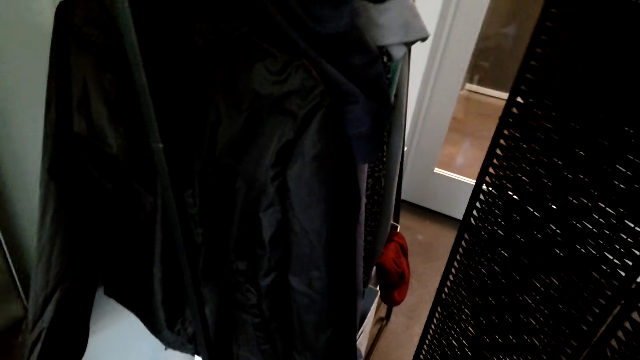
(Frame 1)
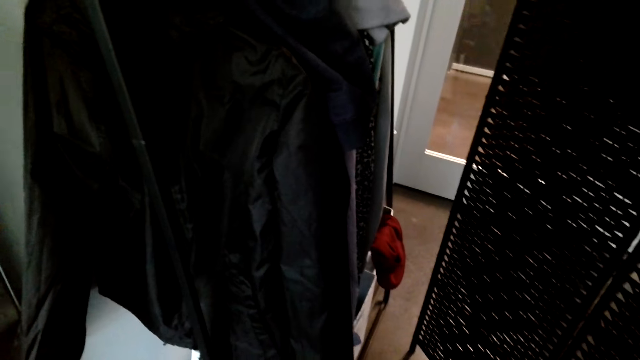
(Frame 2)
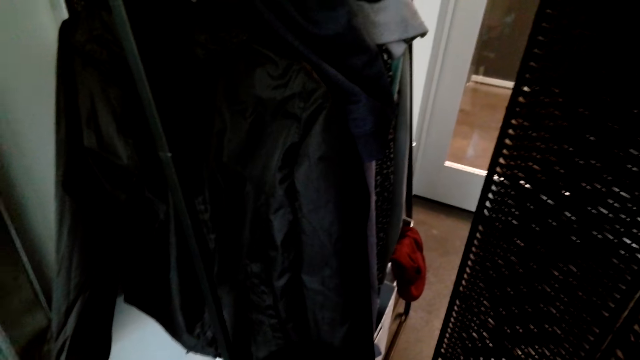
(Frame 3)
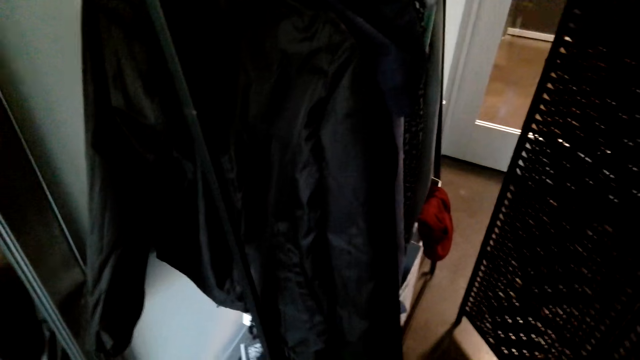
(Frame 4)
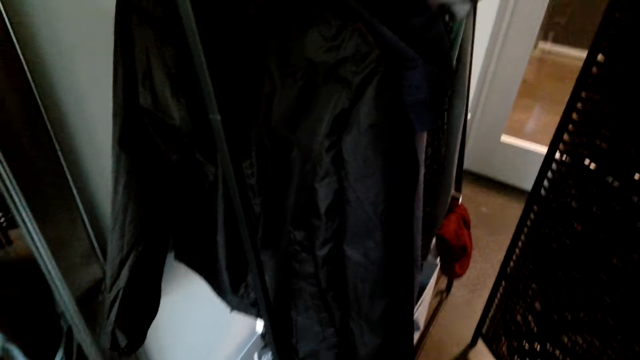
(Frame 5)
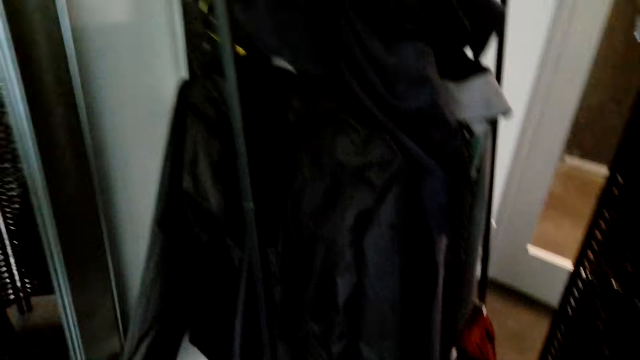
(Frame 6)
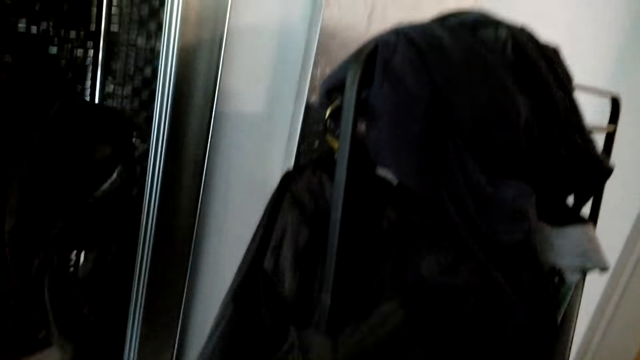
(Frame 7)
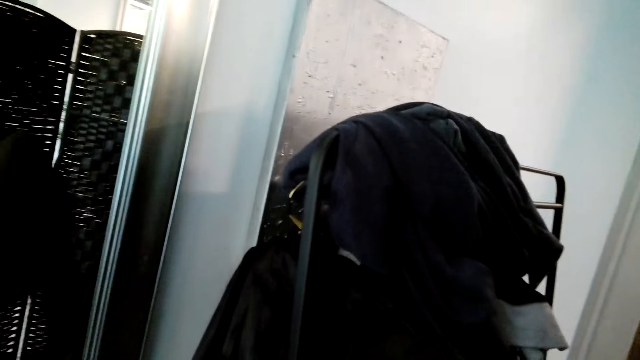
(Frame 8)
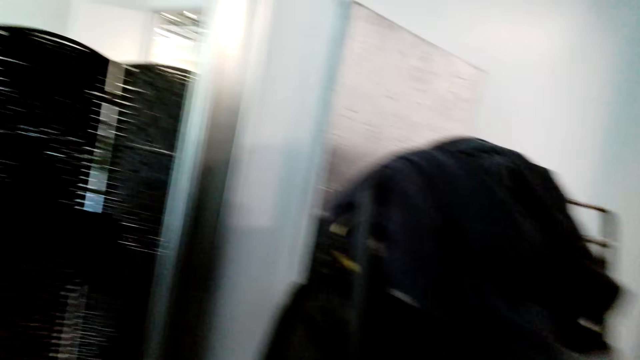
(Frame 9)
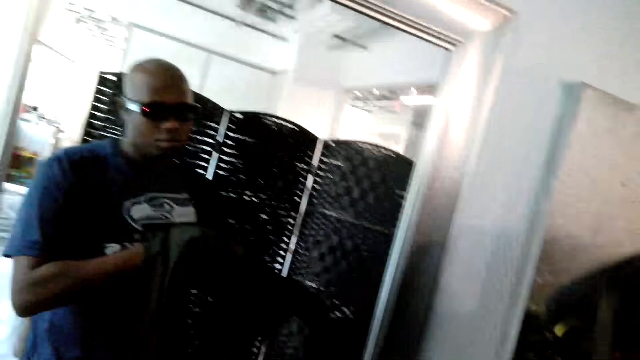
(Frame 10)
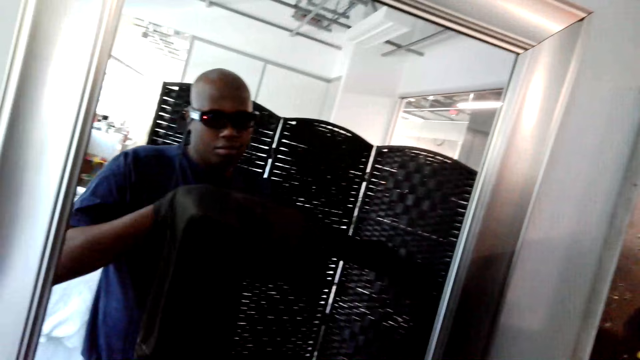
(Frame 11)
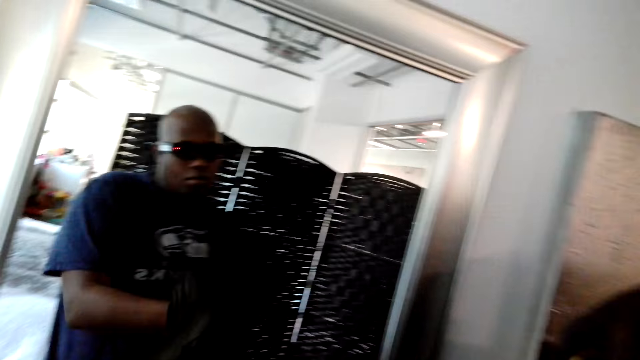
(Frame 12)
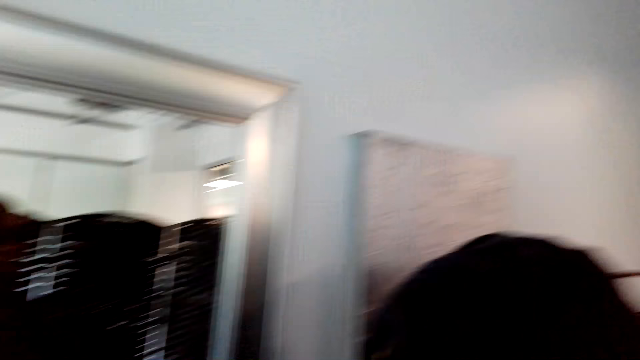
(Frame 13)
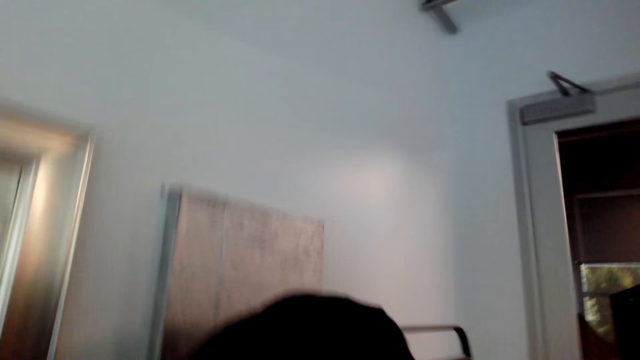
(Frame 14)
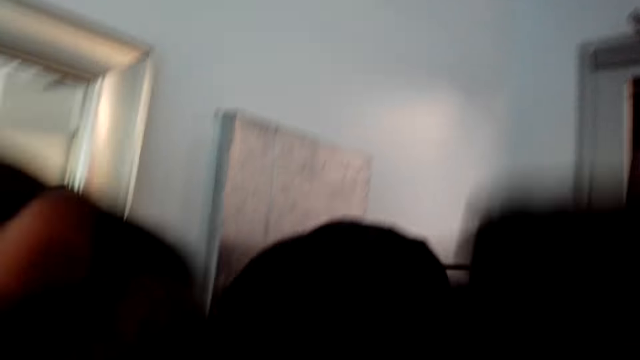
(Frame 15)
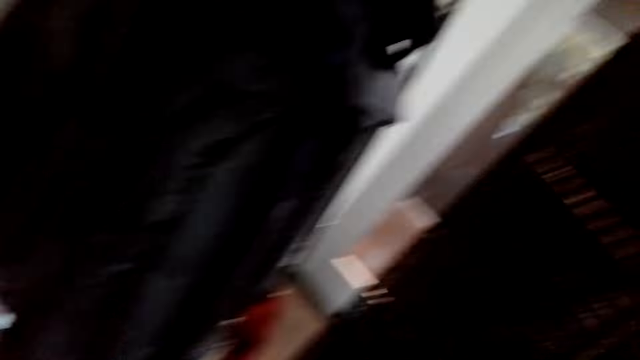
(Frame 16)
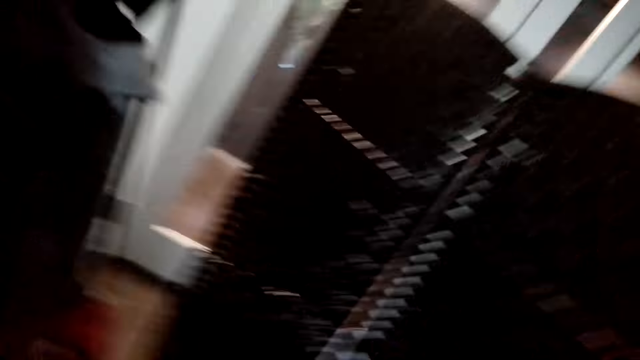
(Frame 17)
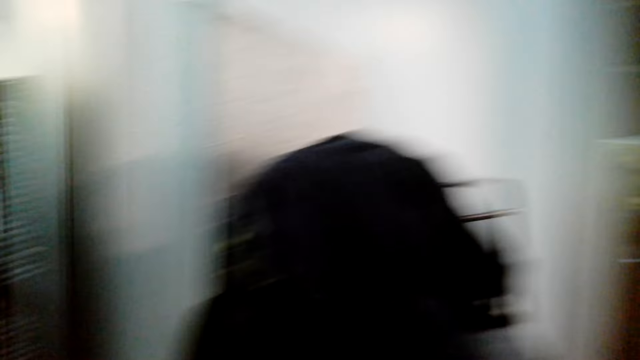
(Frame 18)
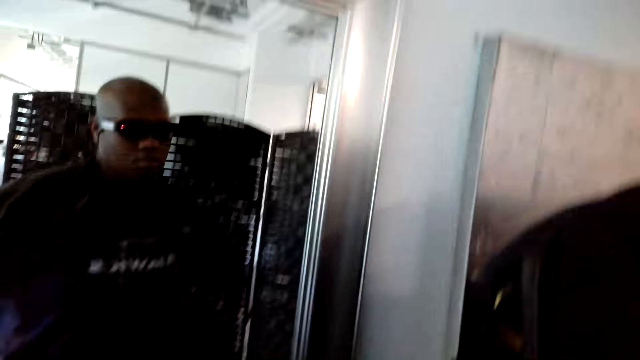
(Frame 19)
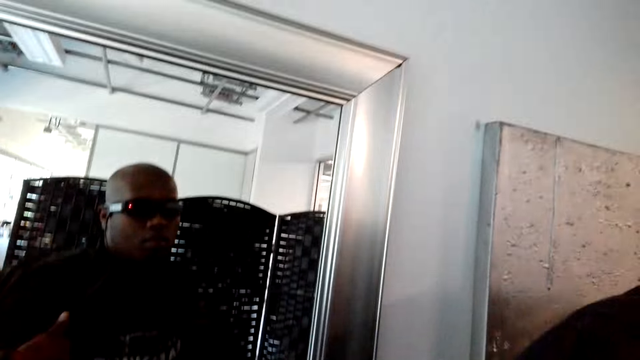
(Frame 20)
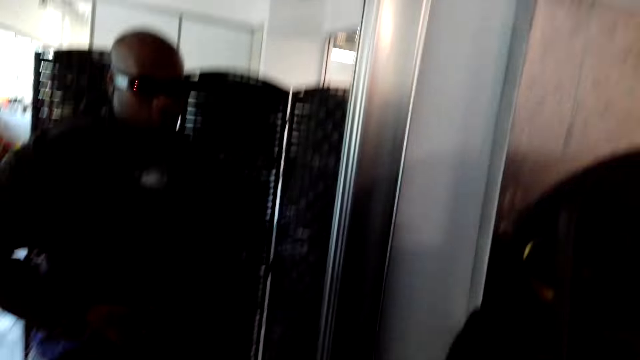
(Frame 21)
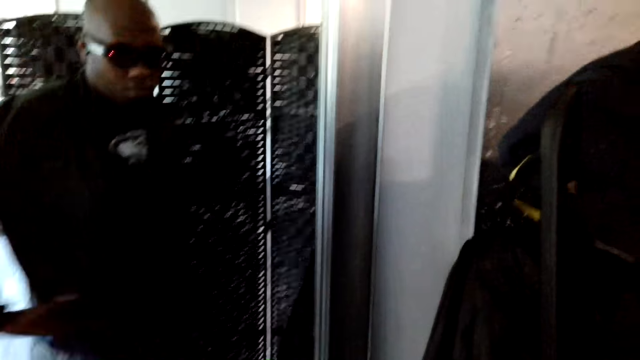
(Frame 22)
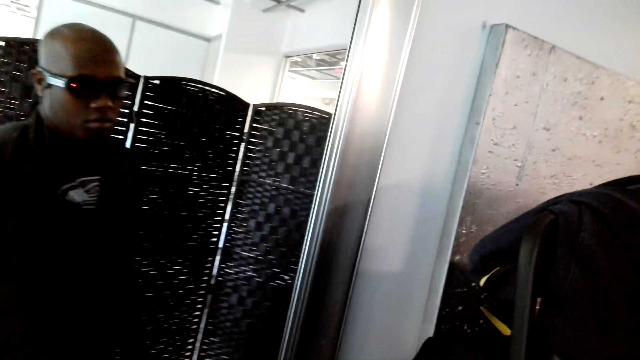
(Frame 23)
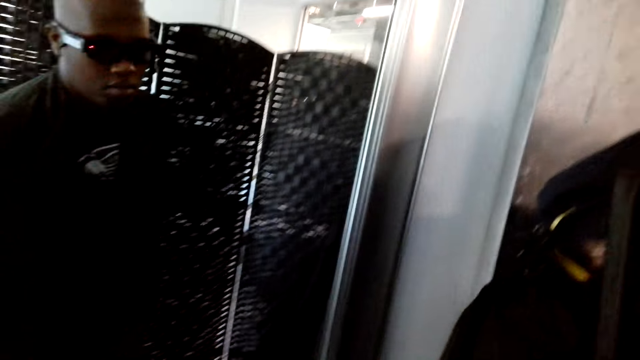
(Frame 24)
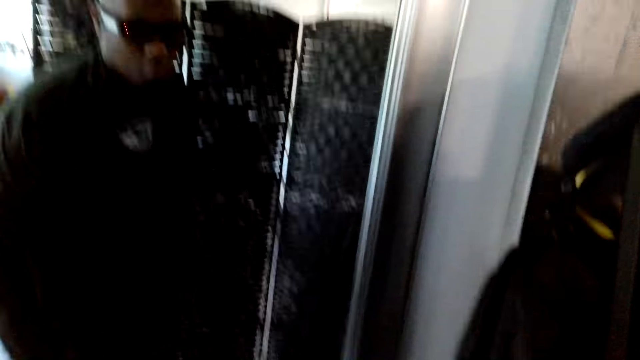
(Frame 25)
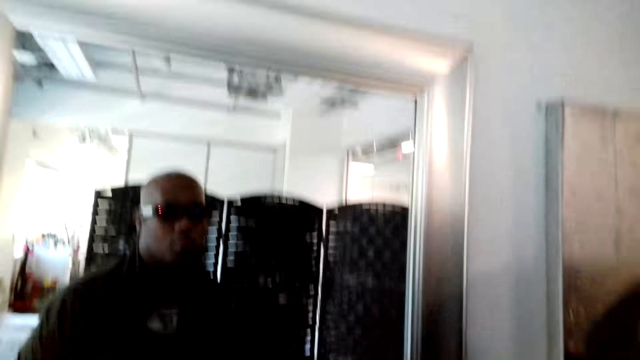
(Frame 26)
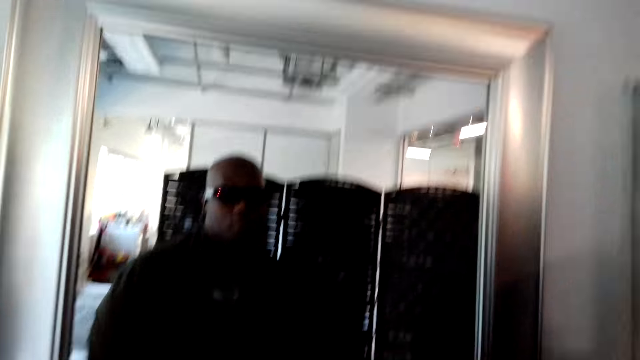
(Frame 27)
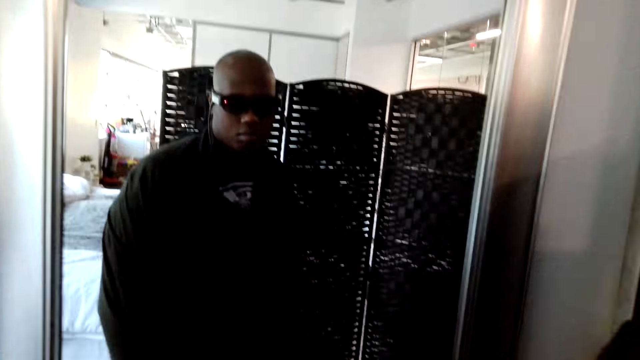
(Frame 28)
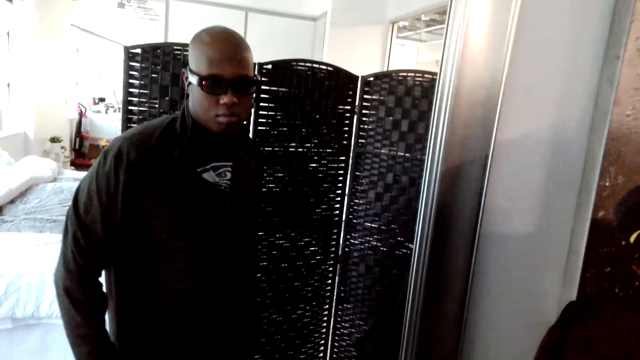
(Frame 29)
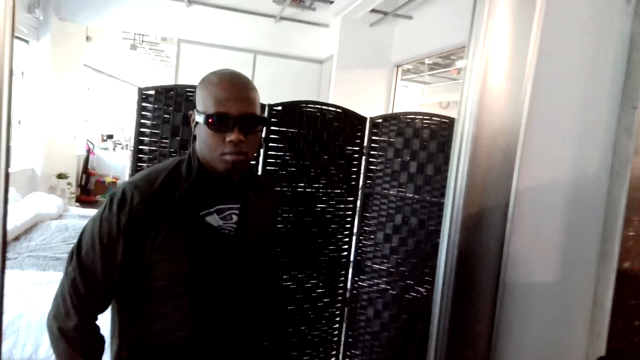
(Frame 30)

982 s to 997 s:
The camera wearer wears a sweater. They stand in front of a mirror. They wear the sweater. They stand in front of the mirror.

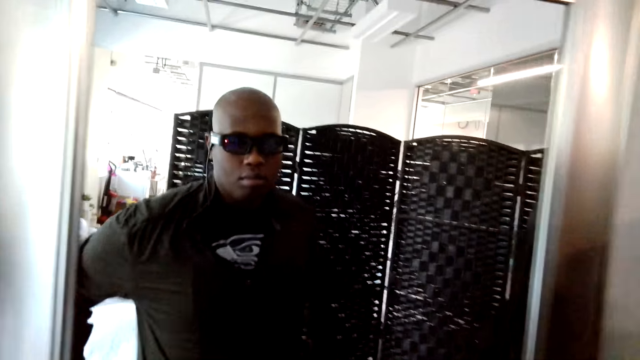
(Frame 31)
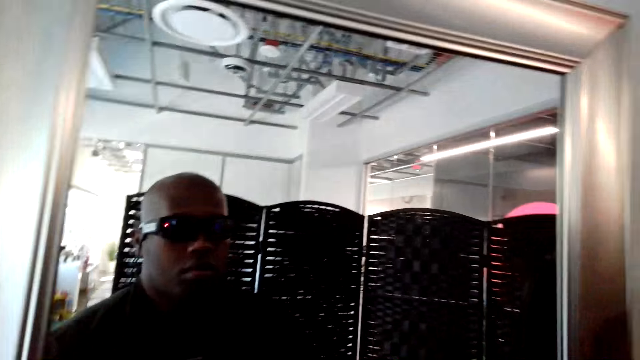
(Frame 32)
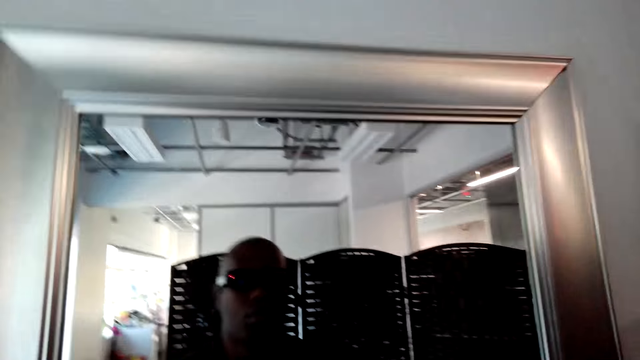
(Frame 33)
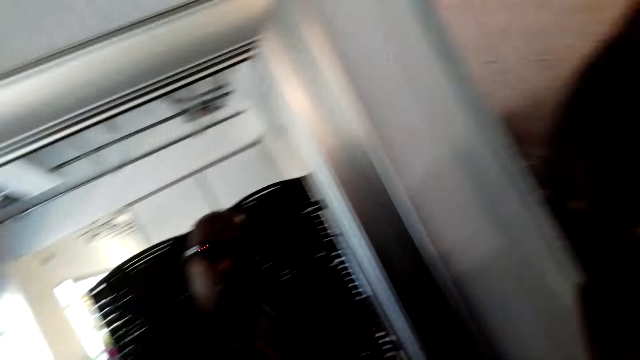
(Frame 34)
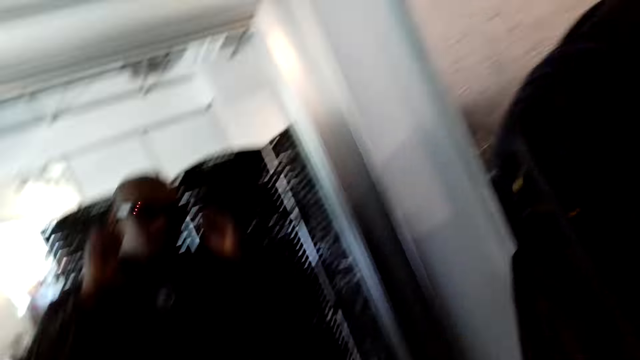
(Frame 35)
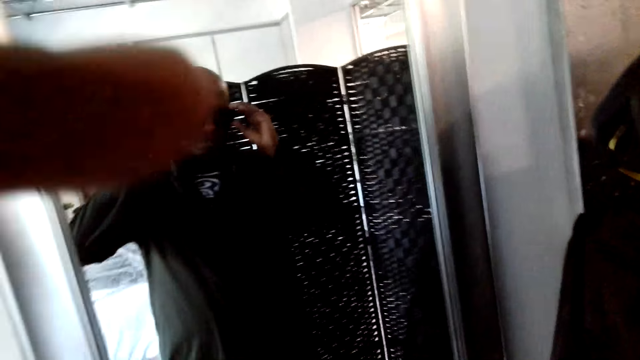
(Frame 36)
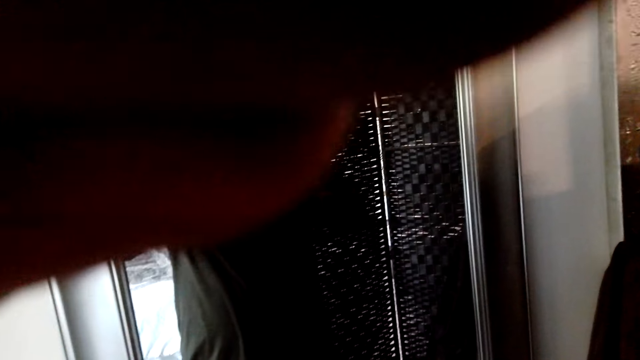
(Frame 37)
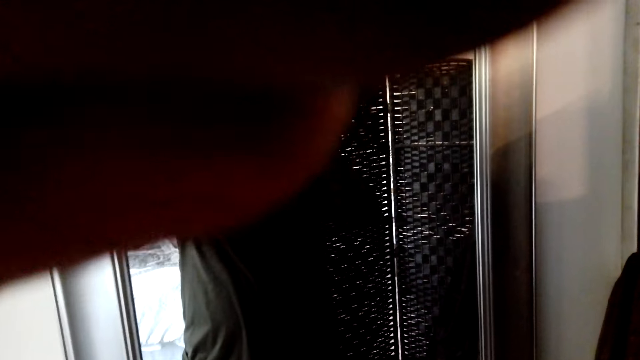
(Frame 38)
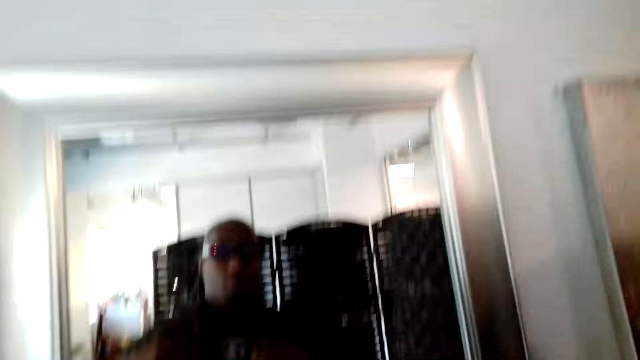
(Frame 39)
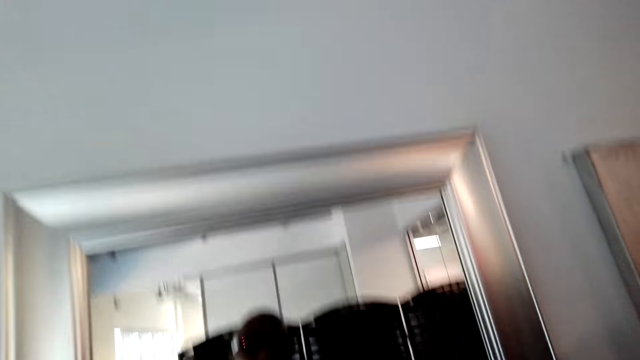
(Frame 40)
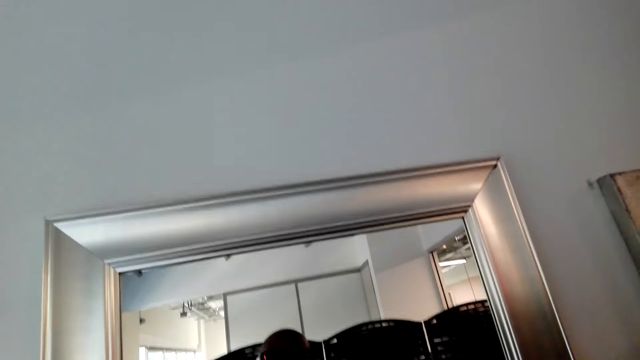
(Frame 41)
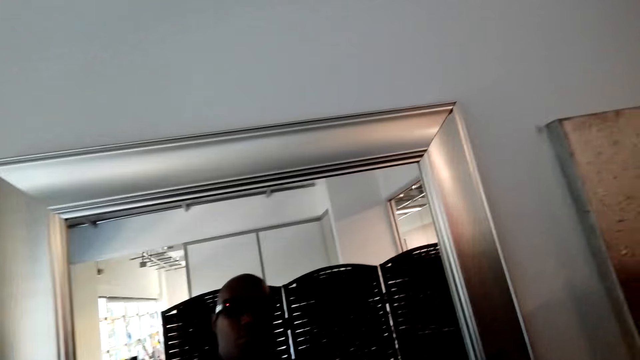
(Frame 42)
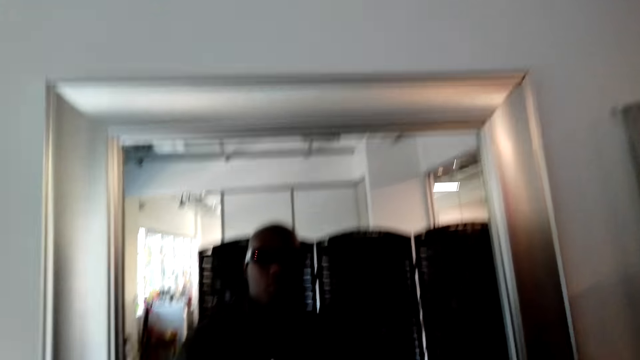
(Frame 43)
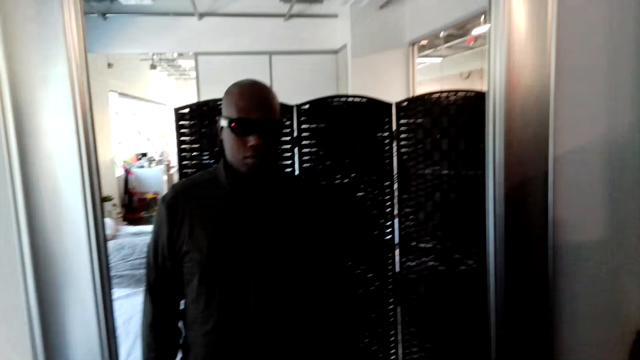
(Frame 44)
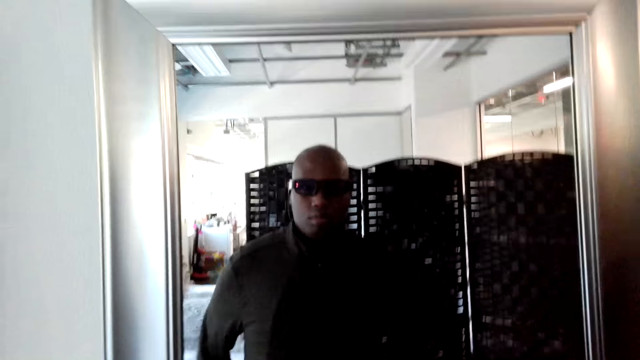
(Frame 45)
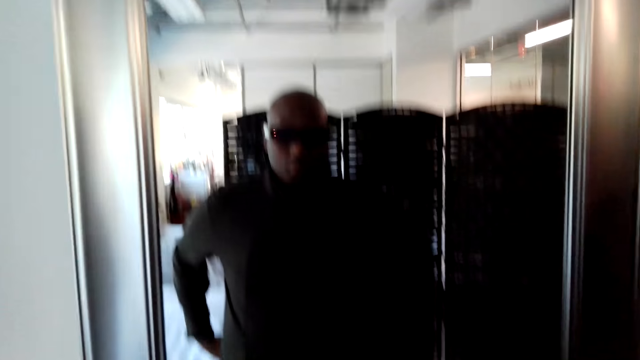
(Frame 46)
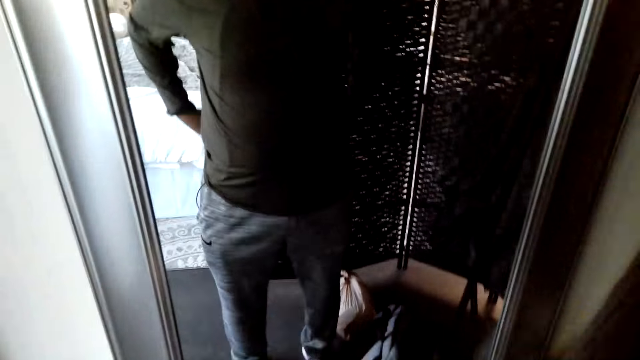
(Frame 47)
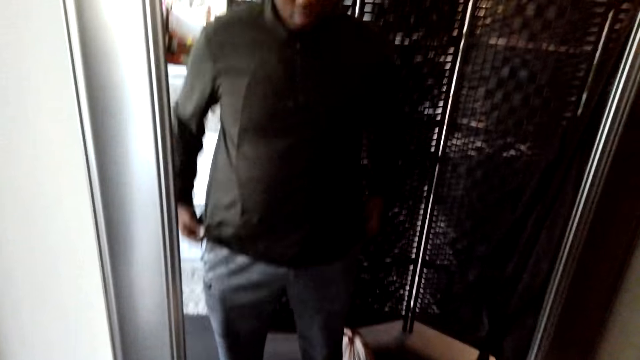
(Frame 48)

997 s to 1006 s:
The camera wearer looks at himself in a mirror.
